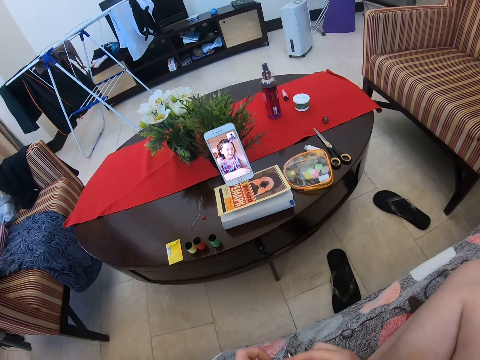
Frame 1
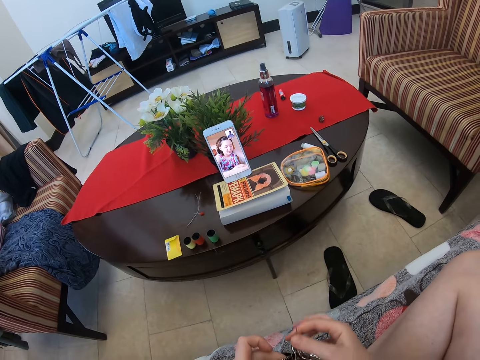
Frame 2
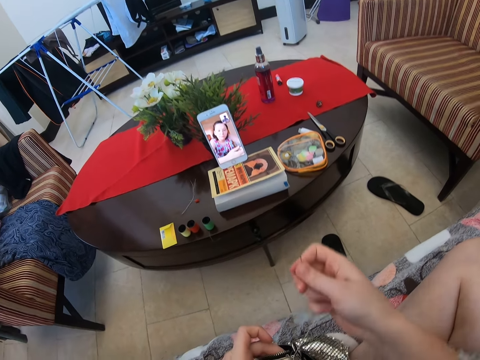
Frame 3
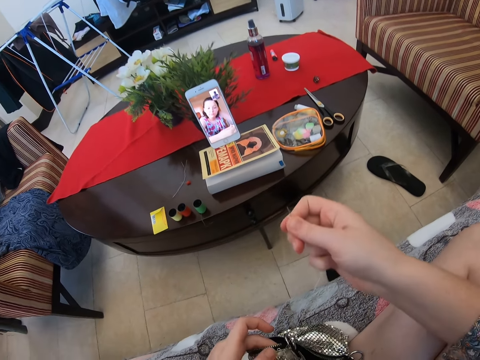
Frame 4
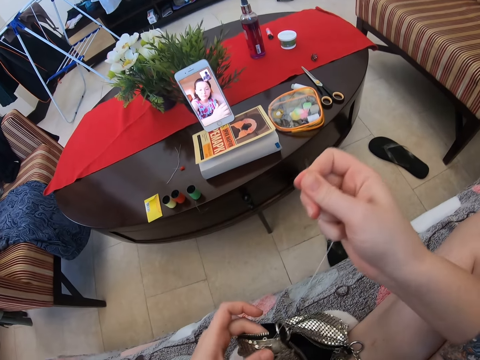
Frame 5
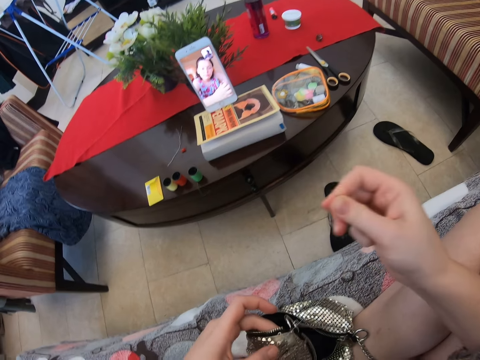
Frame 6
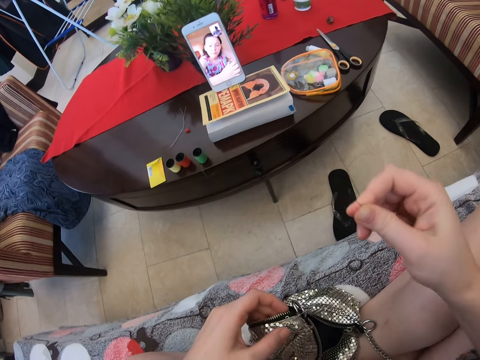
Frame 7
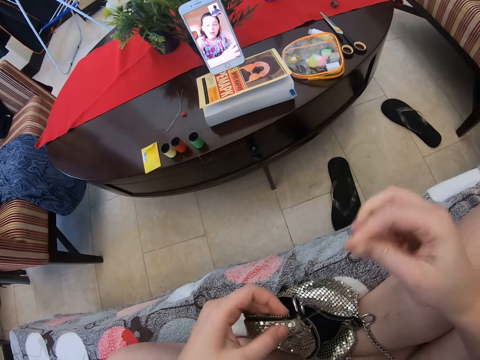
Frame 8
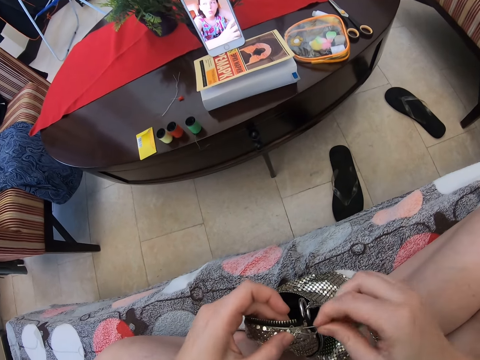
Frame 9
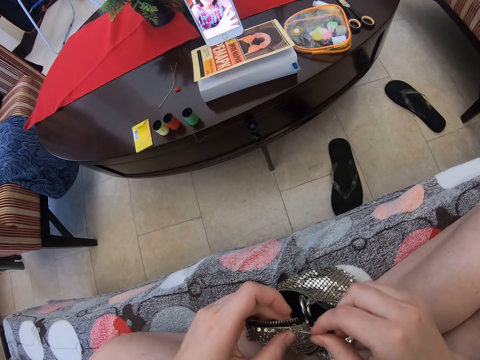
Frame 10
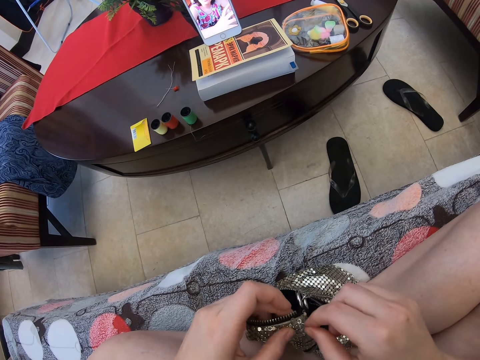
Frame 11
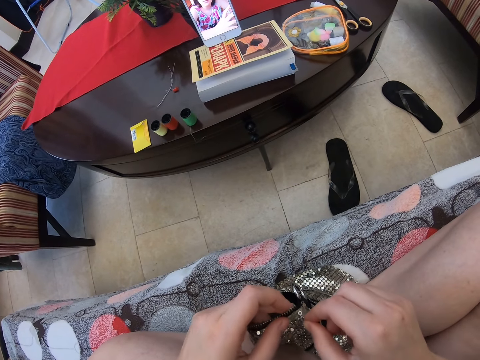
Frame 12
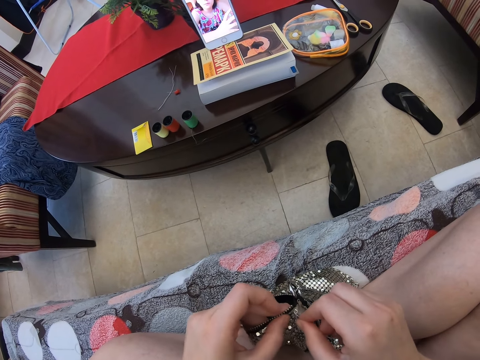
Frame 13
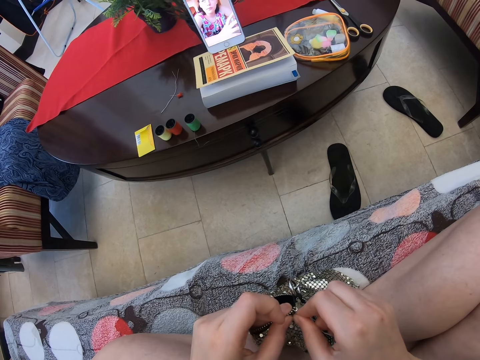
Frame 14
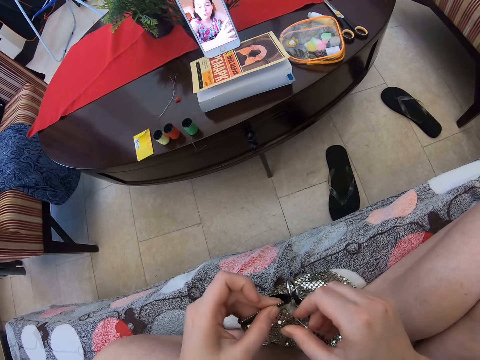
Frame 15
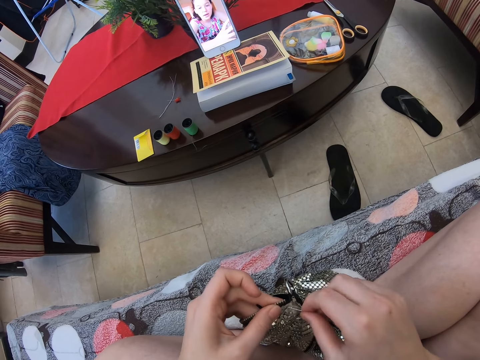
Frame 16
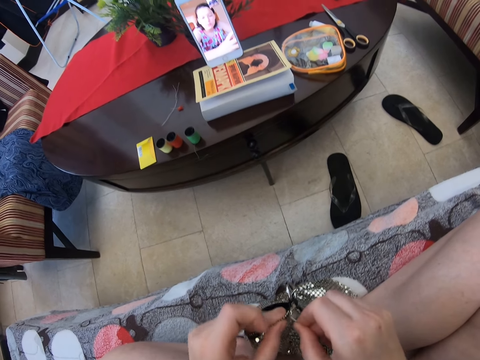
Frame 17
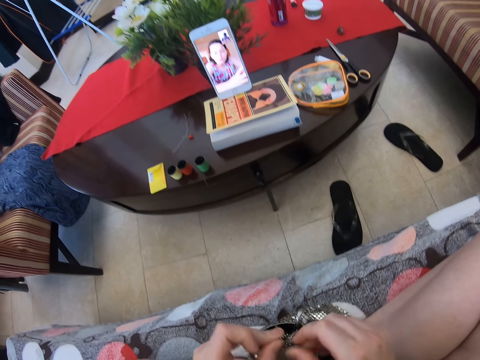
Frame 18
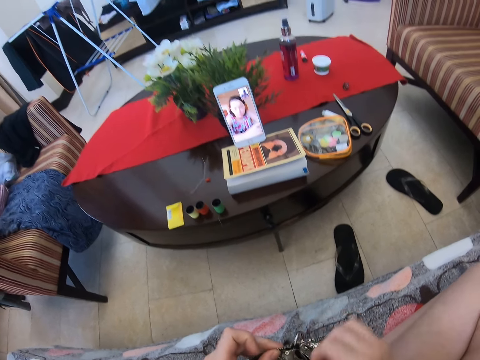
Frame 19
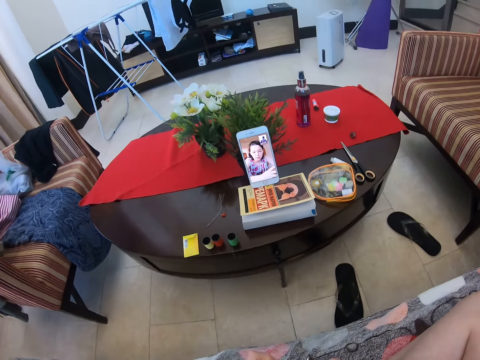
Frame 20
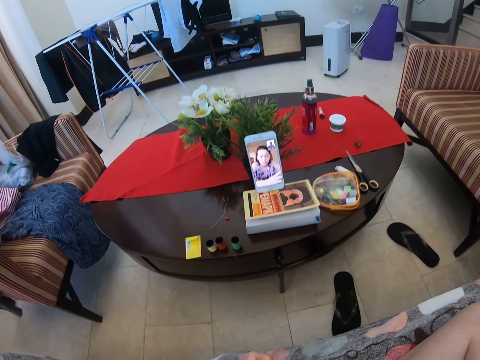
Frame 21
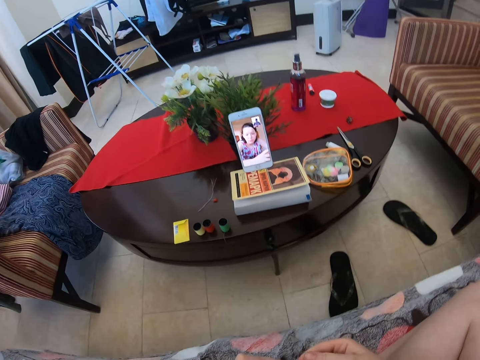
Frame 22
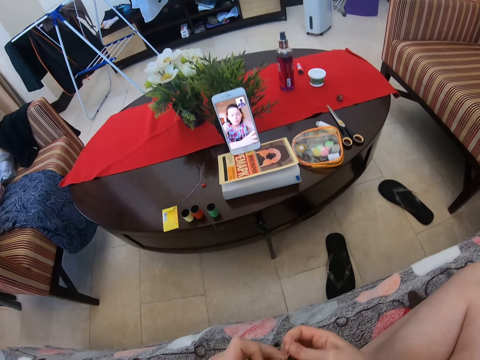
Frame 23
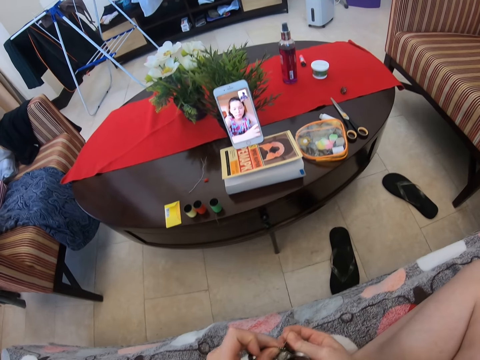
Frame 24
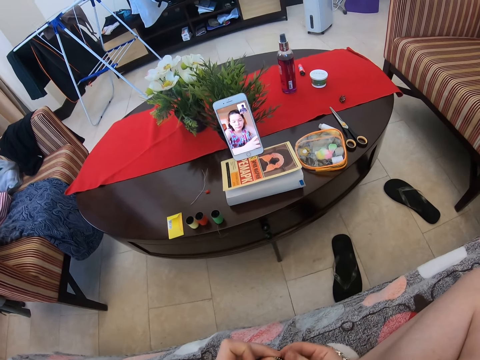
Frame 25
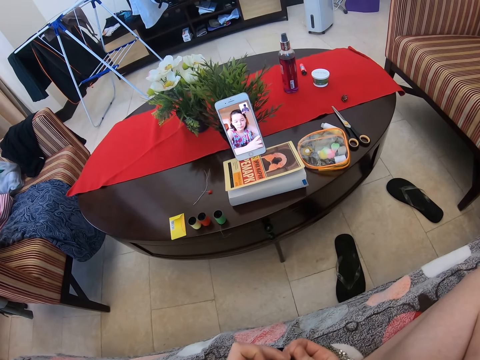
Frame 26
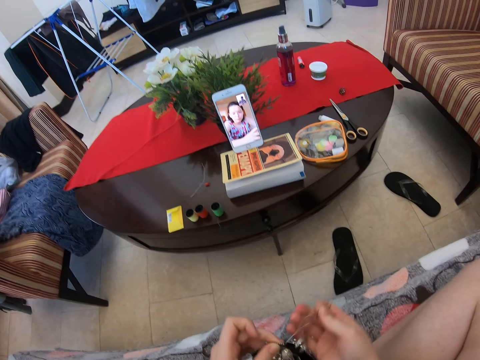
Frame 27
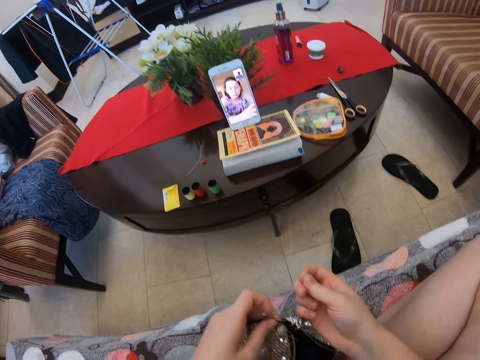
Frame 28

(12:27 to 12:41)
The camera wearer stretches the sewing thread. They knit the bag with a sewing needle thread.

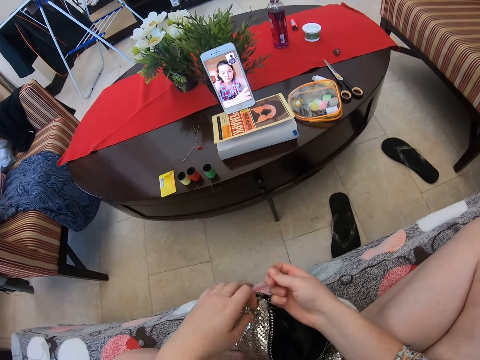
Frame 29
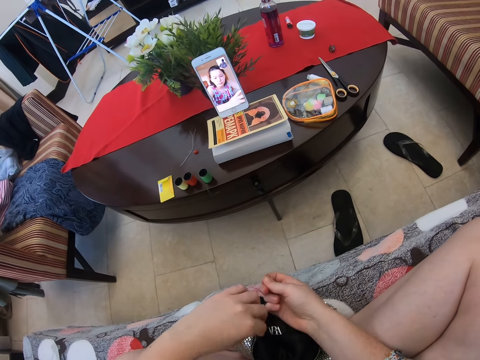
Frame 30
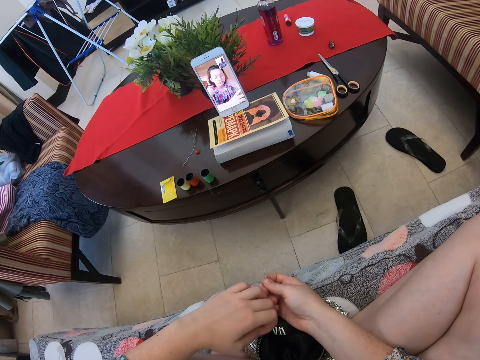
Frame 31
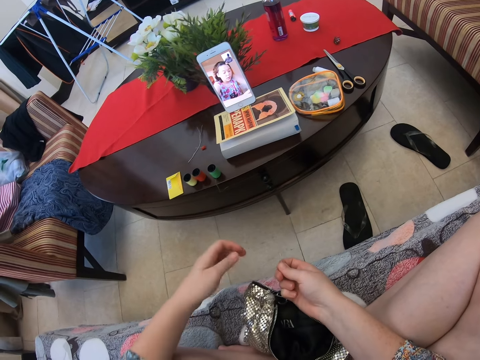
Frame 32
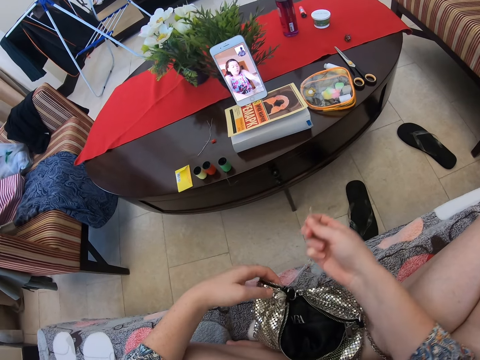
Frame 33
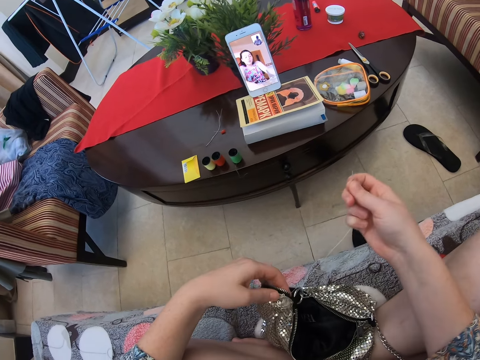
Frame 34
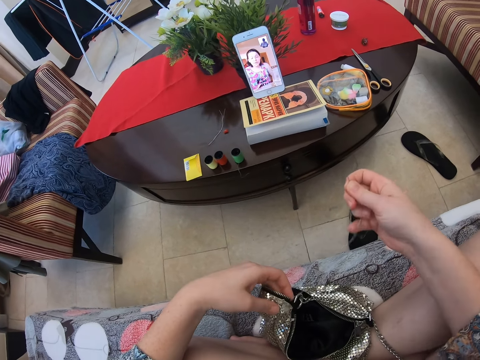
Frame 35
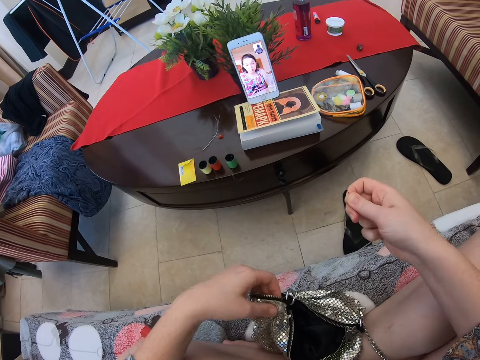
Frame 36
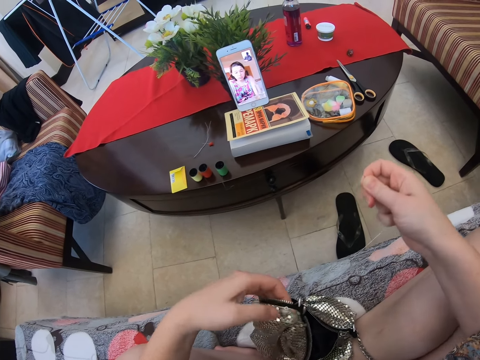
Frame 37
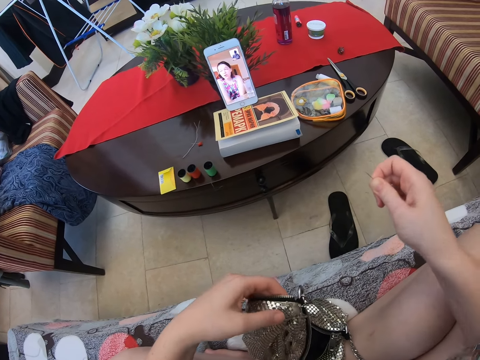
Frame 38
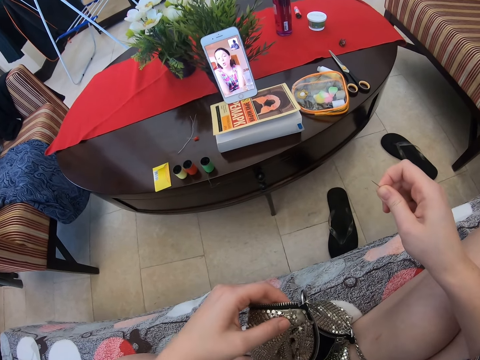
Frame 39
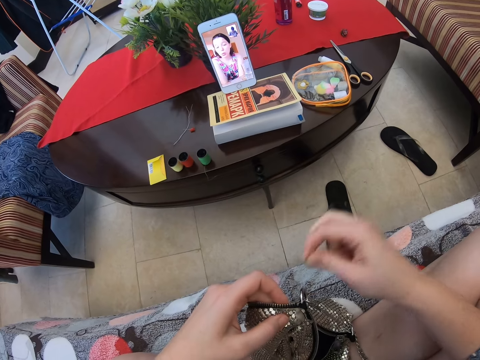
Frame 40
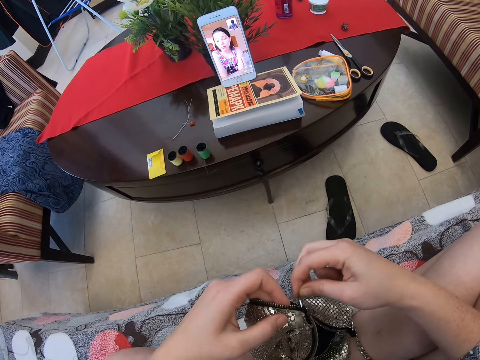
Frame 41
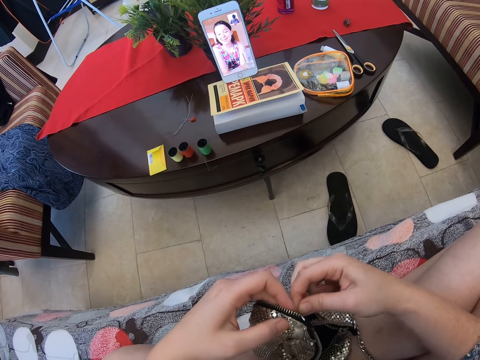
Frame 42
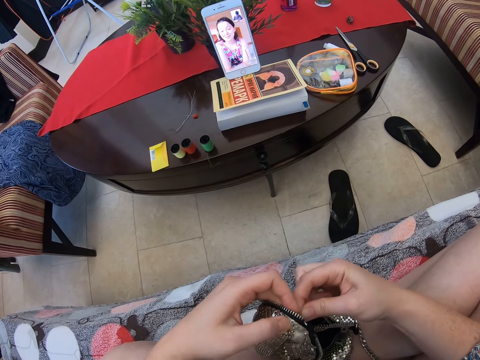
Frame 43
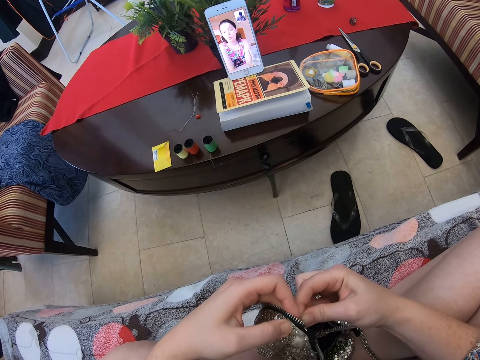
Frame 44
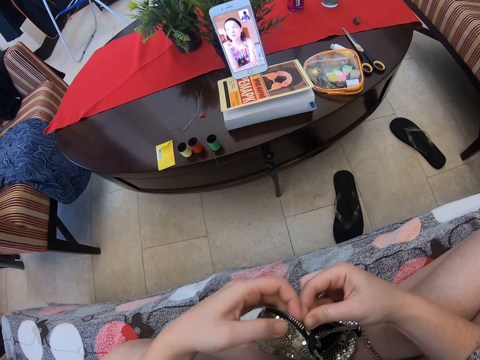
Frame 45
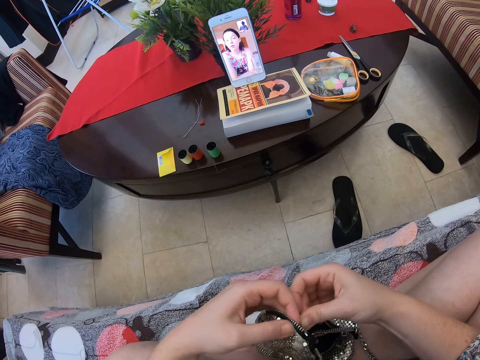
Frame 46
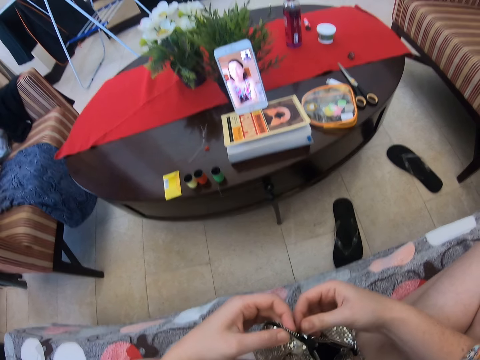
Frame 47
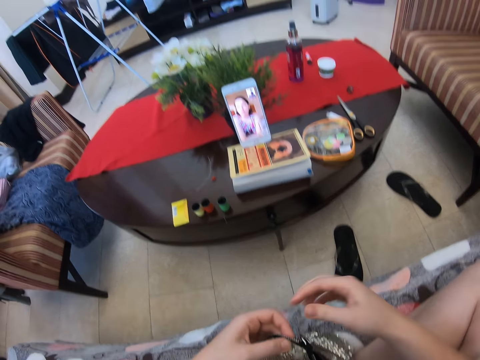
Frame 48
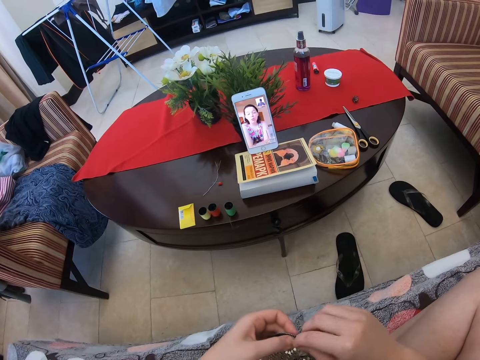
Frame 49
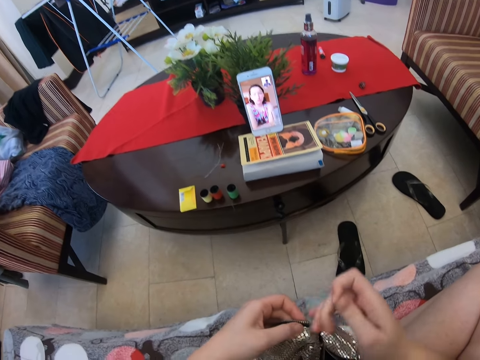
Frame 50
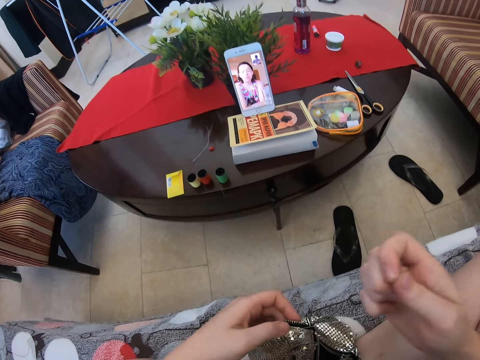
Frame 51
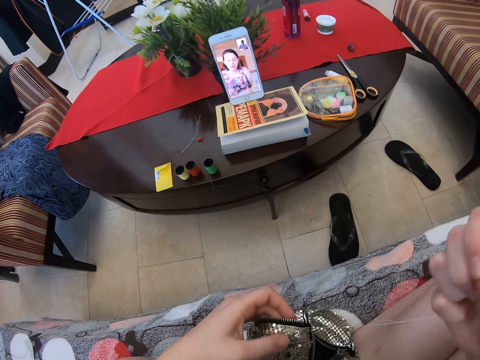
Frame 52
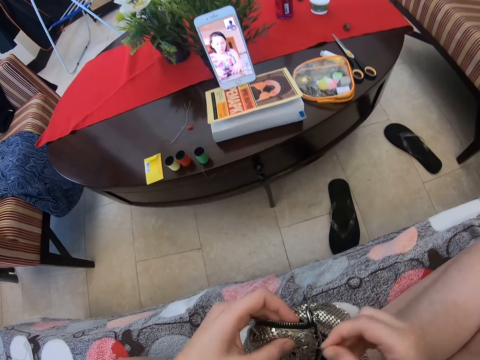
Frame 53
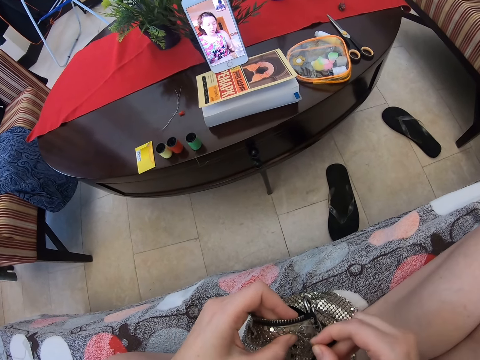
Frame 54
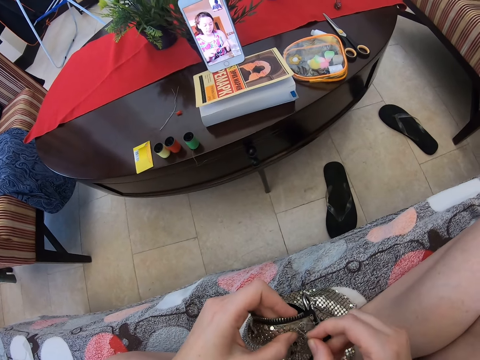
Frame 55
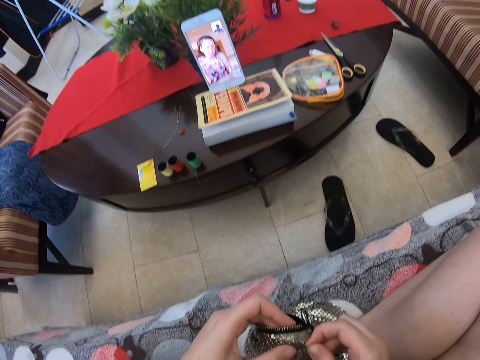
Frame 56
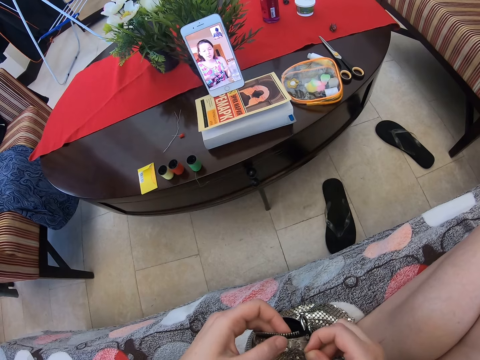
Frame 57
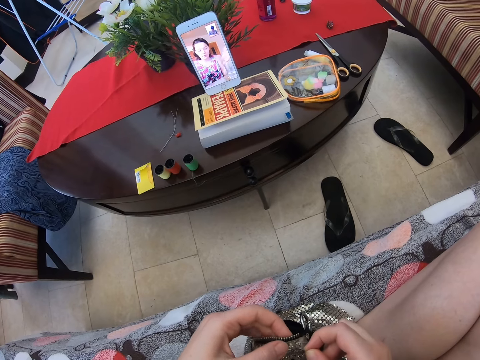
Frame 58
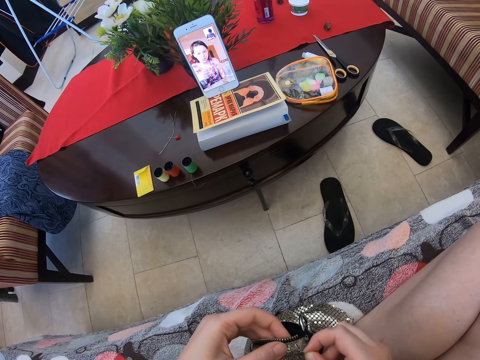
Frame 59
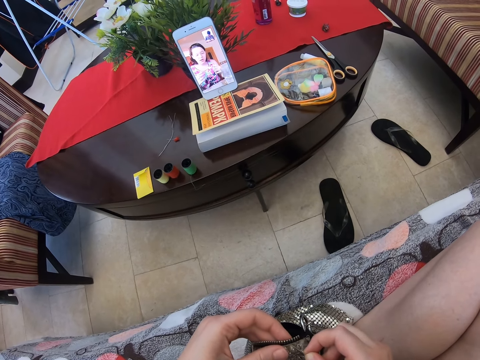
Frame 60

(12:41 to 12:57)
The camera wearer stretches the sewing thread. They knit the bag with a sewing needle thread. They stretch the sewing thread. They knit the bag with the sewing needle thread.
